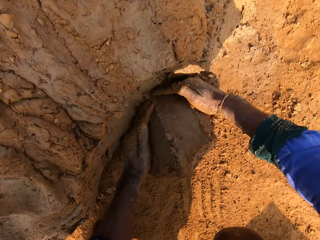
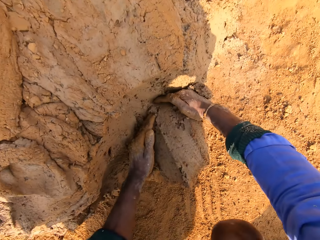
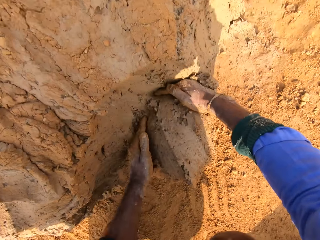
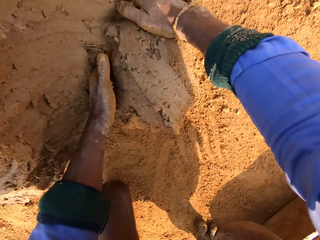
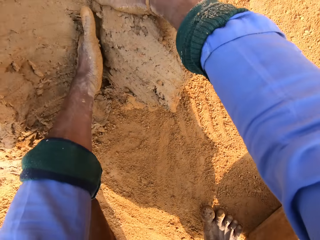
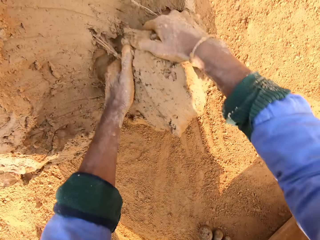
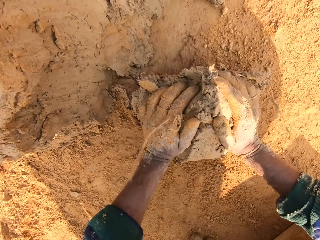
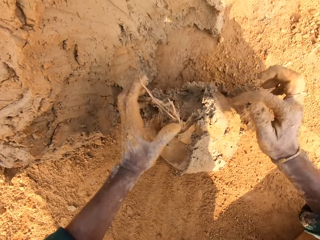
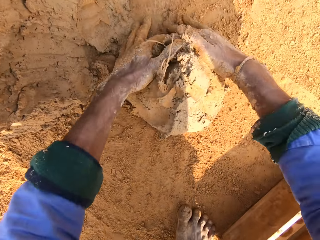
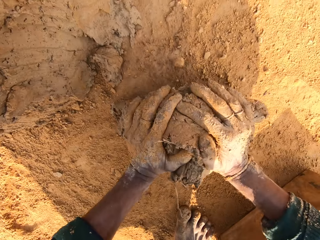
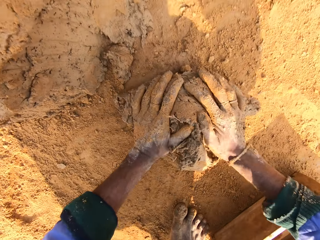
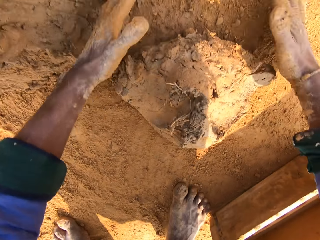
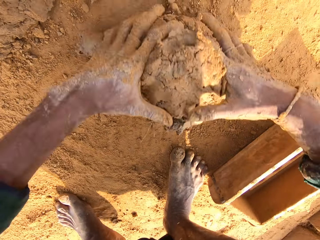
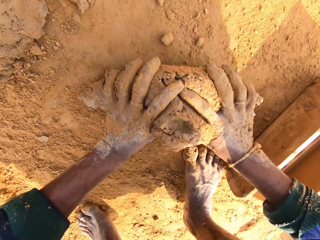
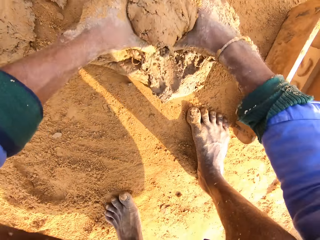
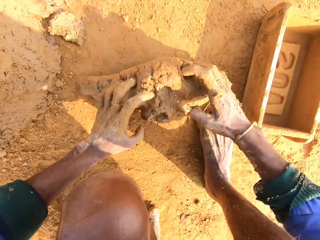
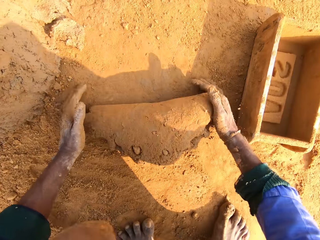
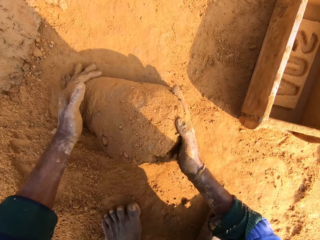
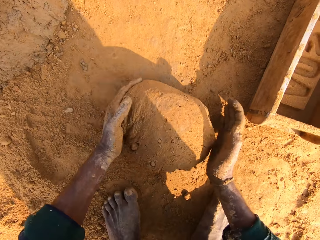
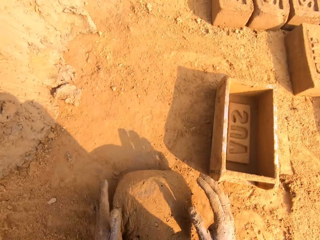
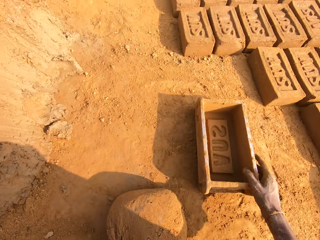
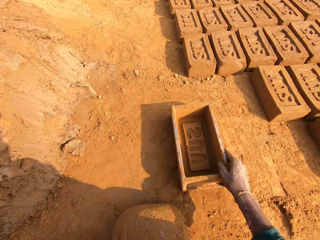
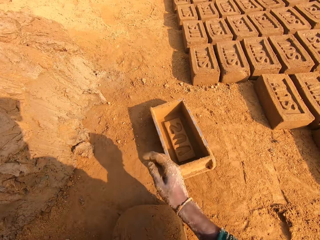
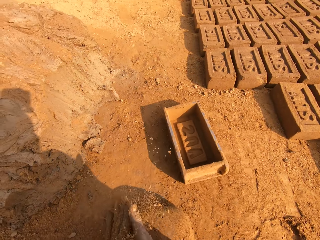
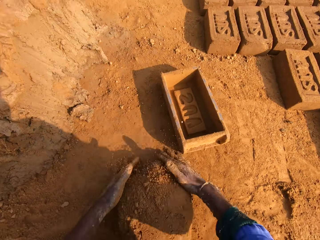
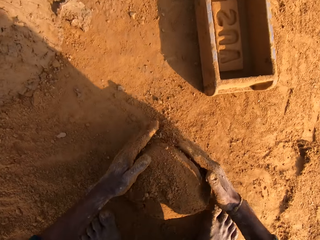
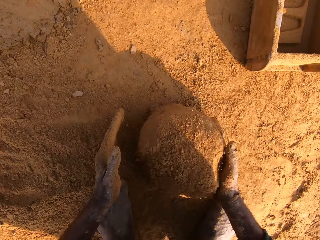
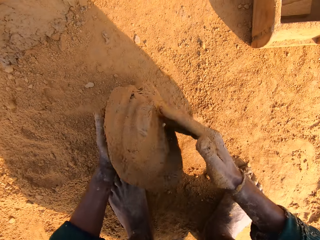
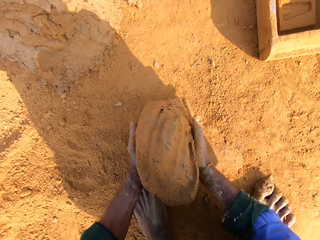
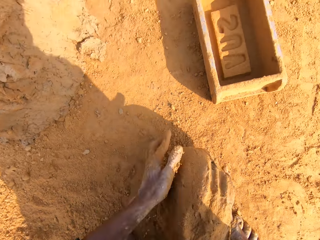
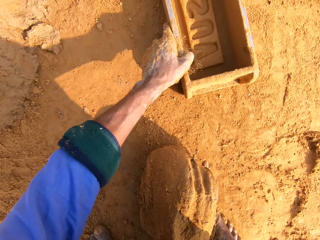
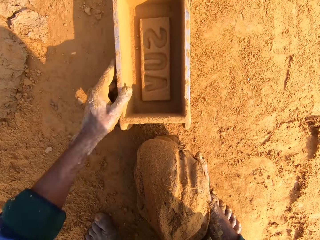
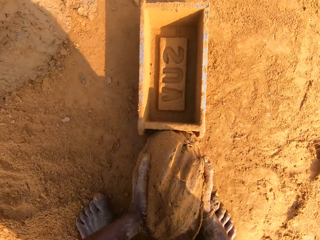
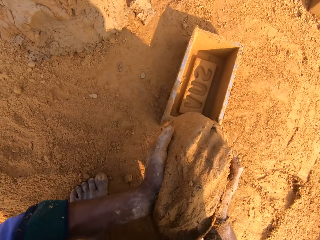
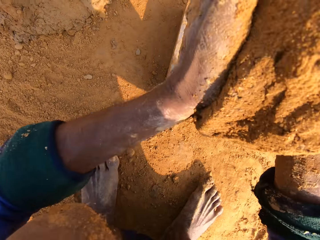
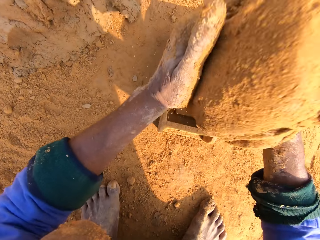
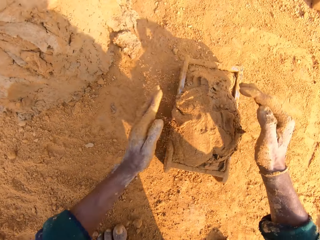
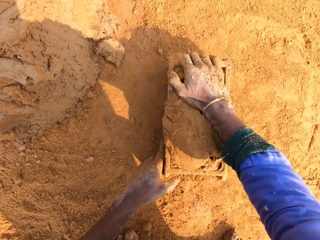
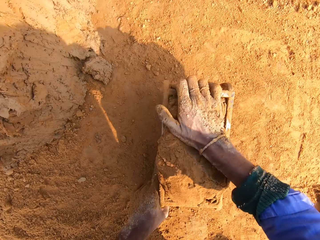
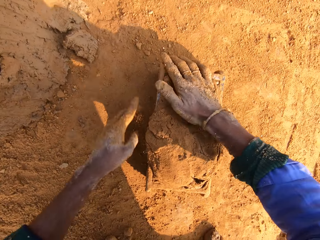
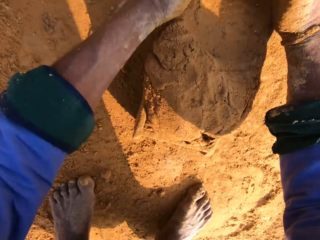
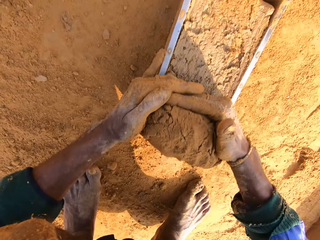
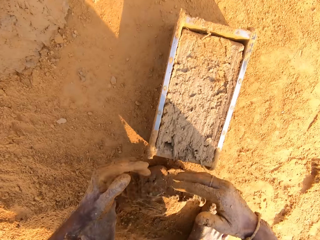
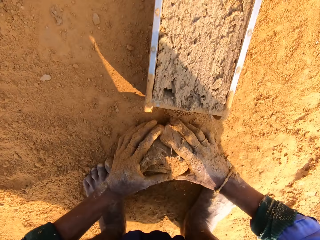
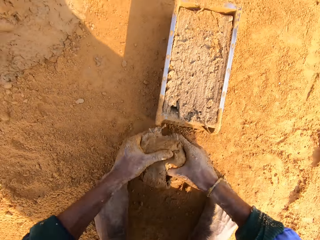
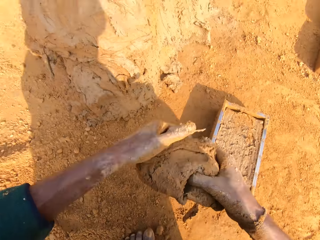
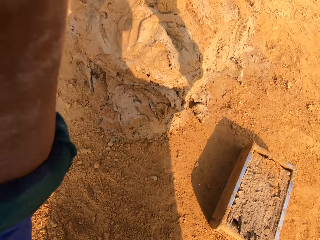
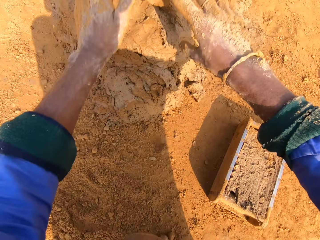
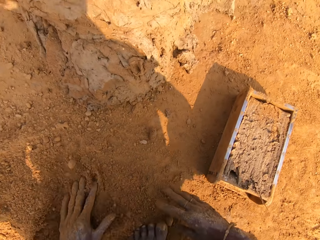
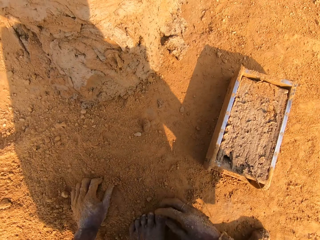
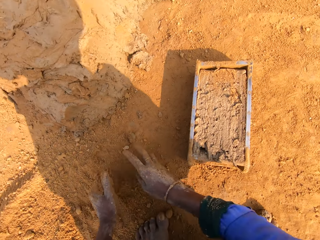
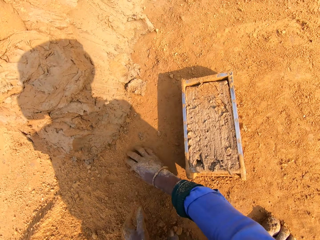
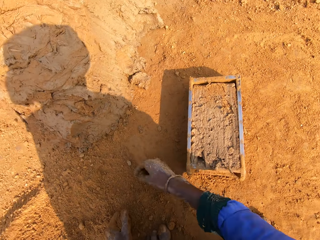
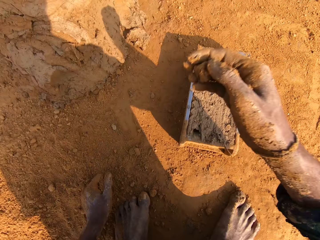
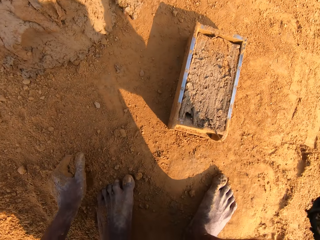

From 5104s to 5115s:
The camera wearer picks a handful of clay. They cut the clay soil with the hand. They roll the handful of clay in the soil. They put the handful of clay in the brick mold. They remove the excess clay from the brick mold. They put the excess clay to the pile.

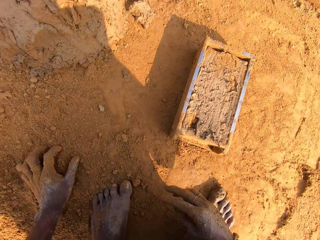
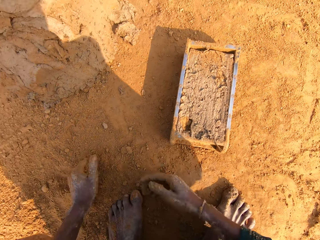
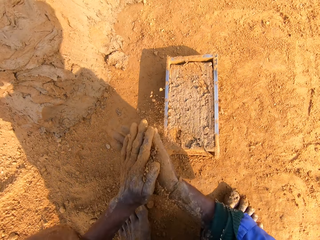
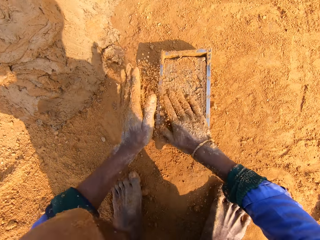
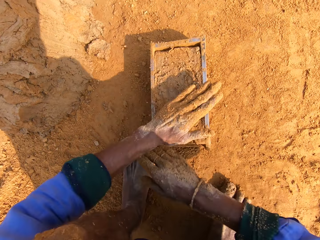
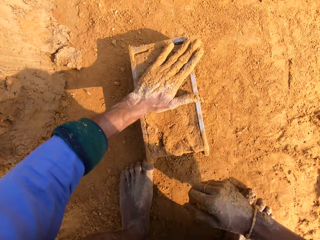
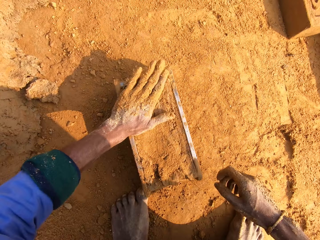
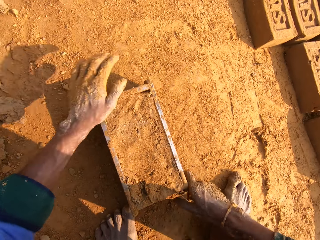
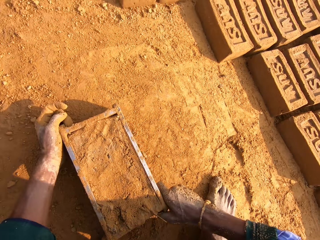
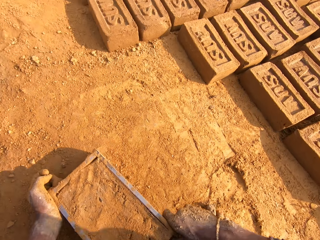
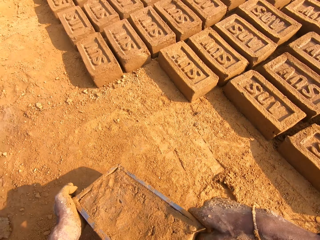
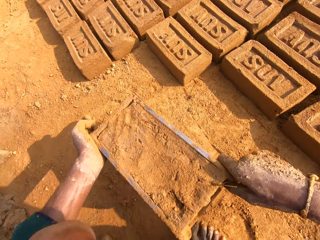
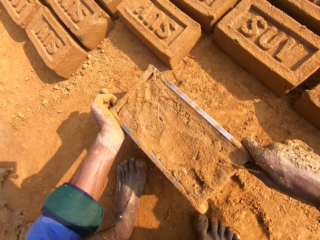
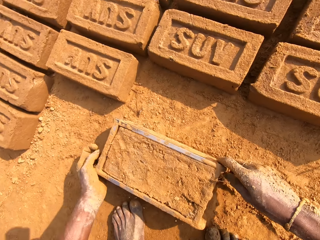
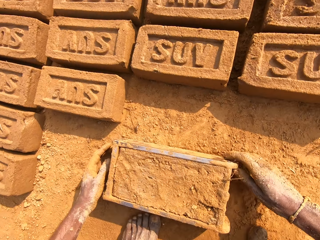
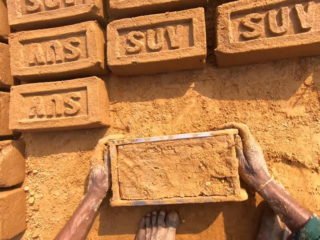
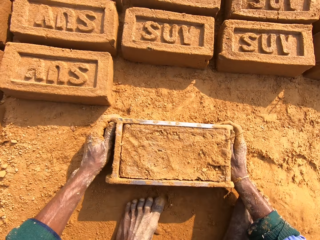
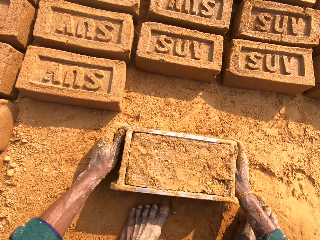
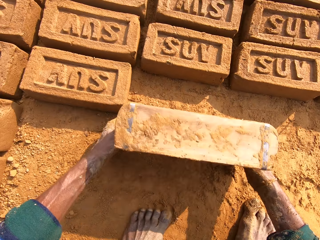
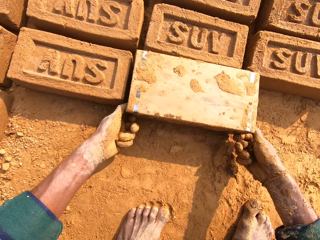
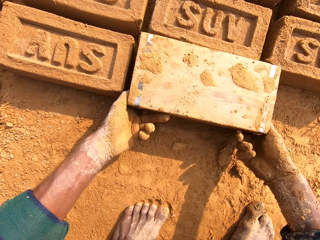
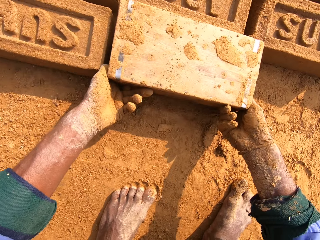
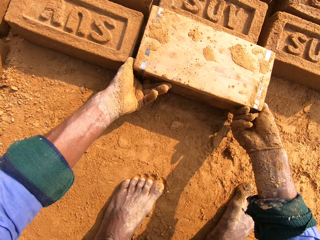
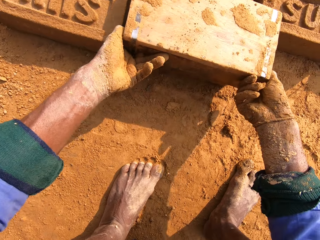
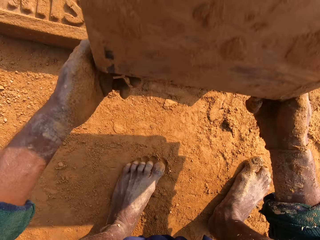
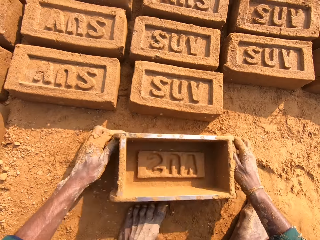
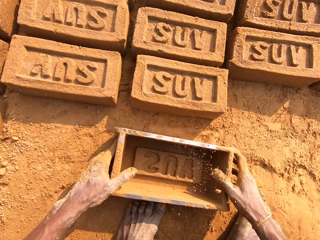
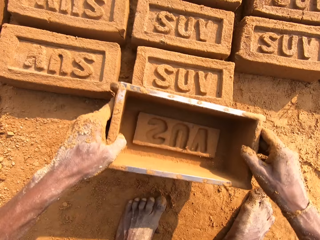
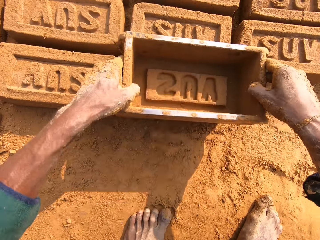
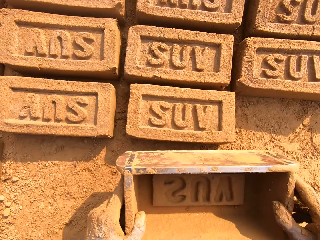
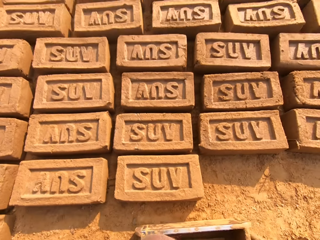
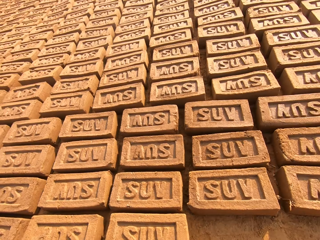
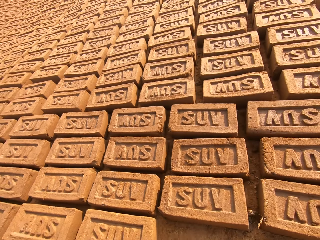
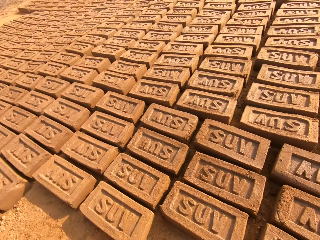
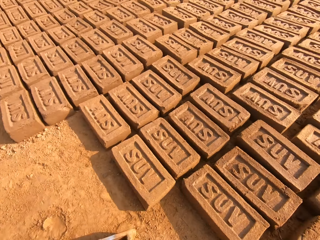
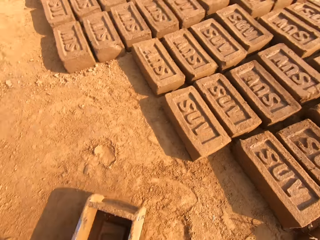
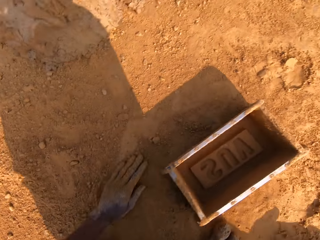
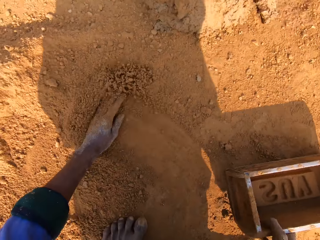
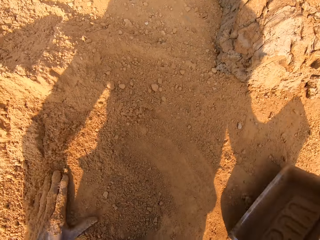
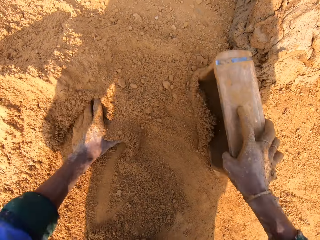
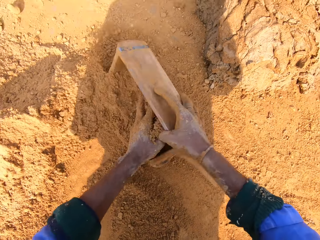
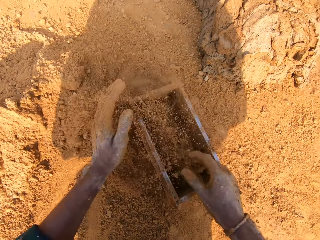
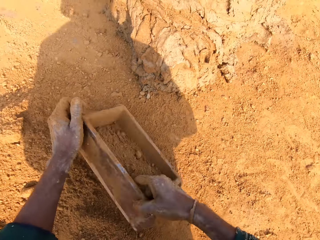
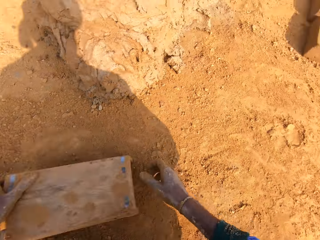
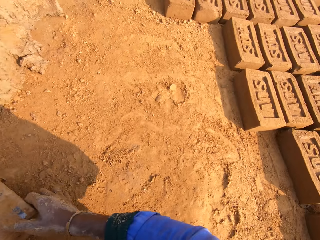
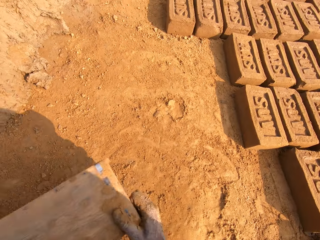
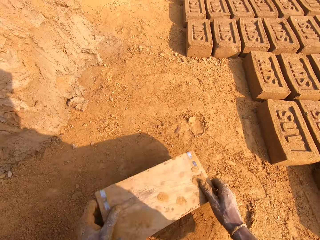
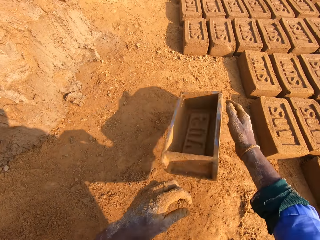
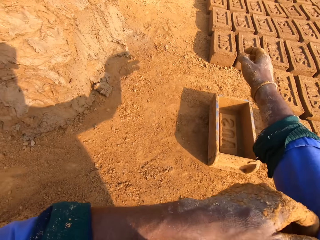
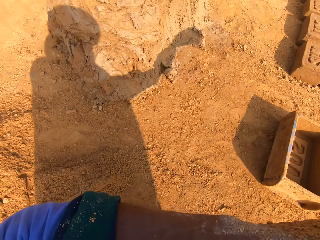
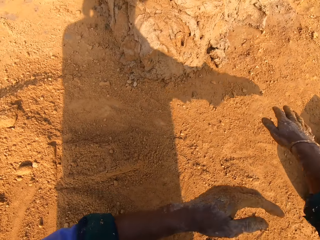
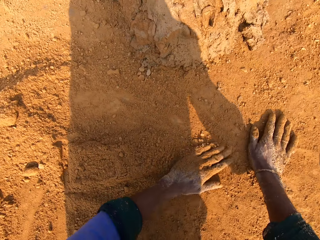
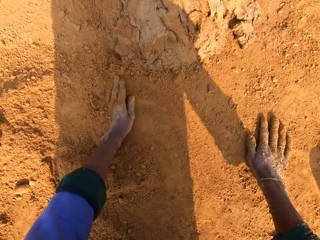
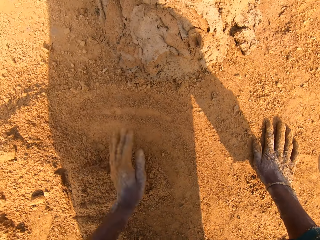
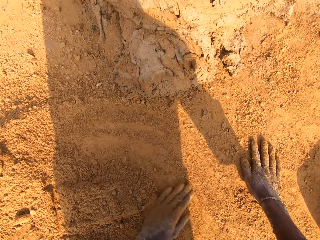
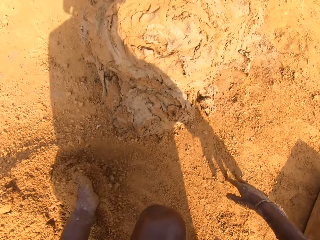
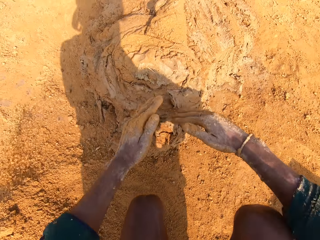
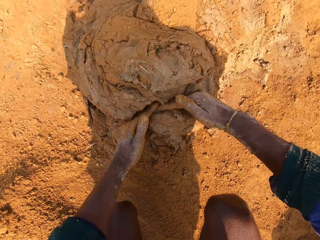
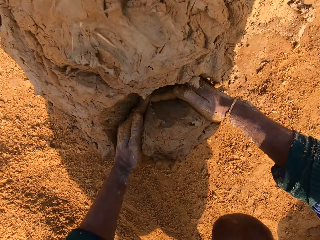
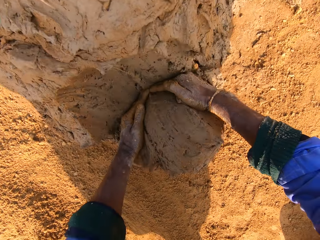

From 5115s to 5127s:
The camera wearer pours soil on the brick mold. They pick the brick mold, put the brick mold down, and put the brick down. They dry the brick mold with soil.
